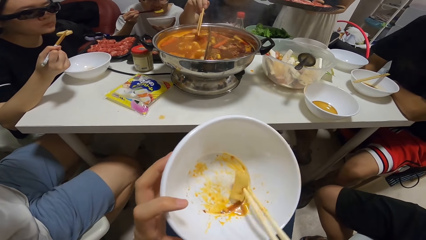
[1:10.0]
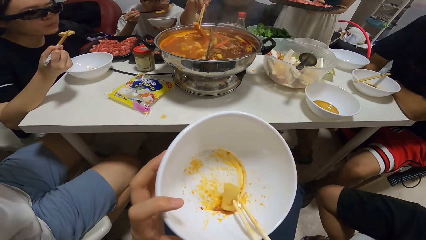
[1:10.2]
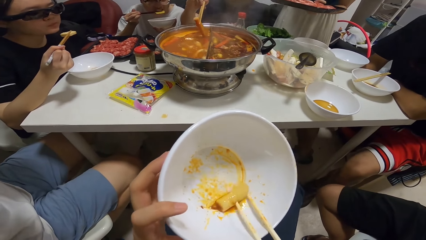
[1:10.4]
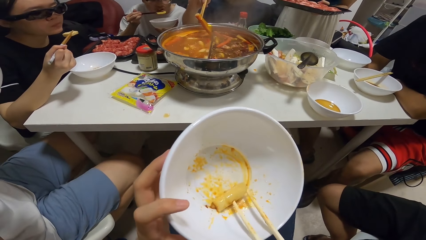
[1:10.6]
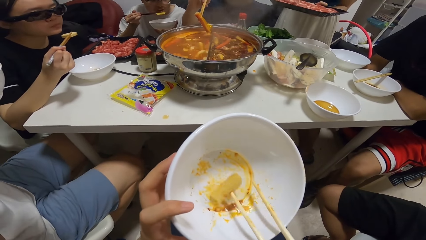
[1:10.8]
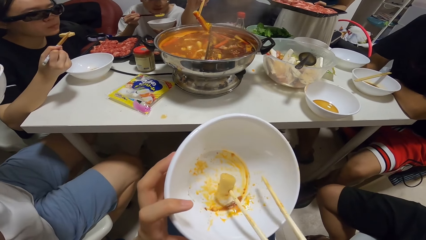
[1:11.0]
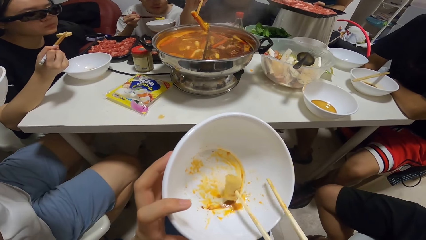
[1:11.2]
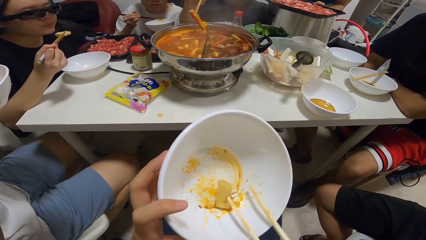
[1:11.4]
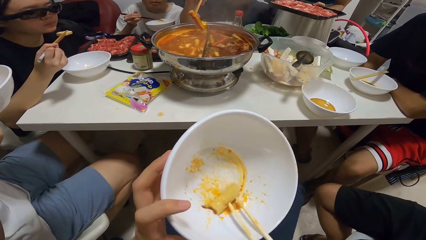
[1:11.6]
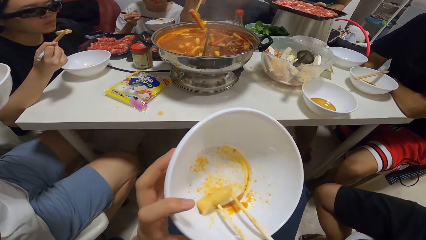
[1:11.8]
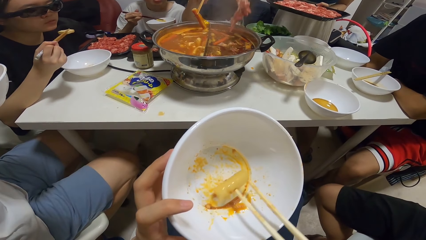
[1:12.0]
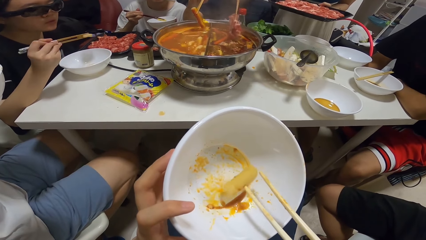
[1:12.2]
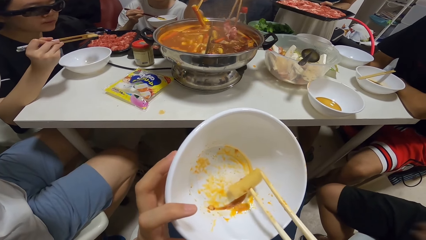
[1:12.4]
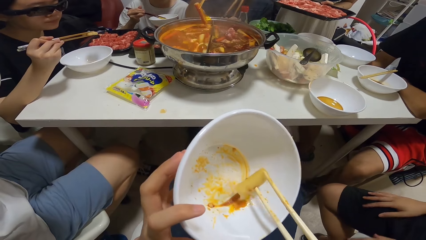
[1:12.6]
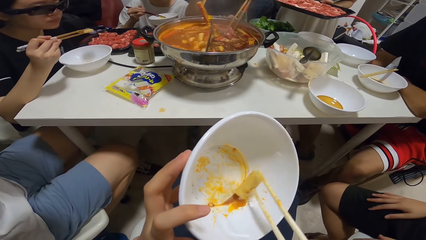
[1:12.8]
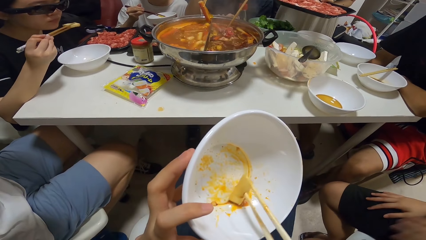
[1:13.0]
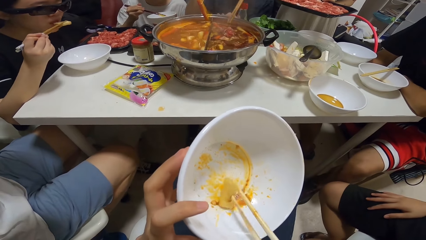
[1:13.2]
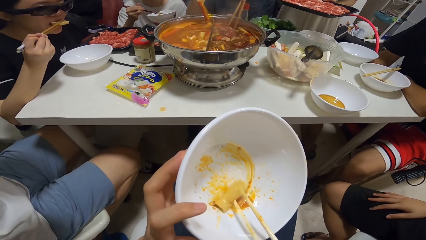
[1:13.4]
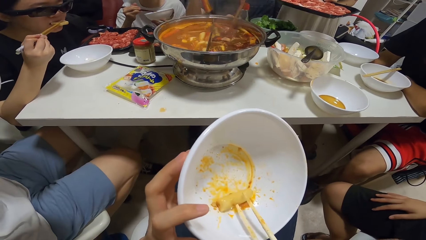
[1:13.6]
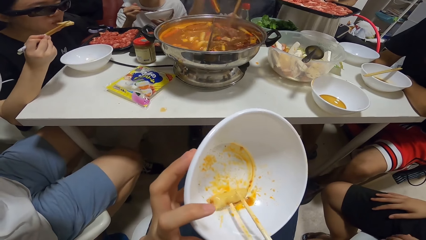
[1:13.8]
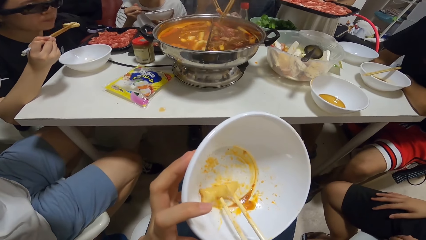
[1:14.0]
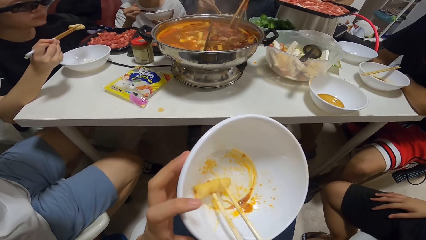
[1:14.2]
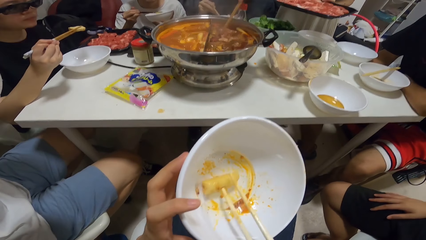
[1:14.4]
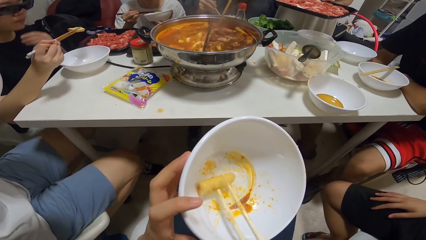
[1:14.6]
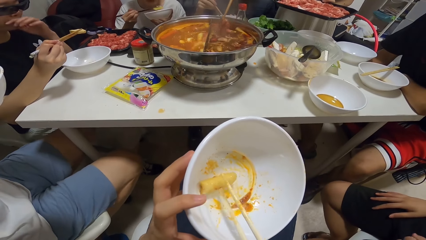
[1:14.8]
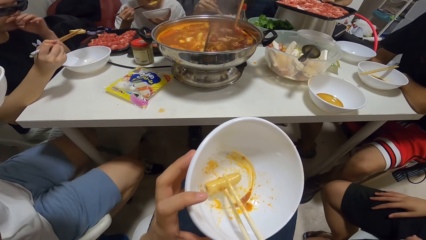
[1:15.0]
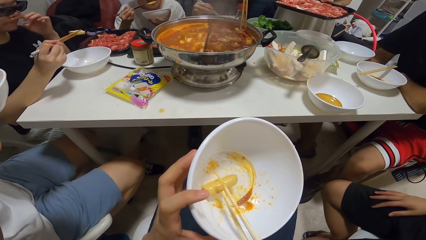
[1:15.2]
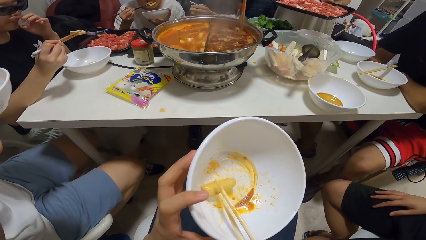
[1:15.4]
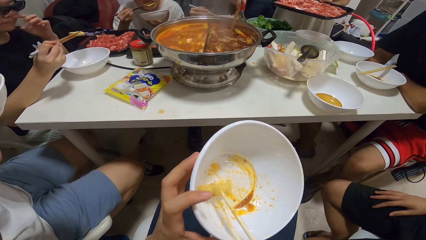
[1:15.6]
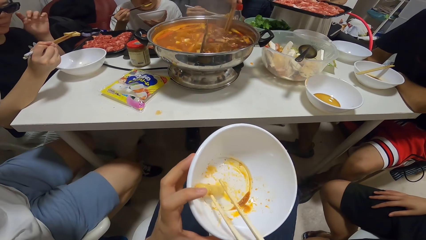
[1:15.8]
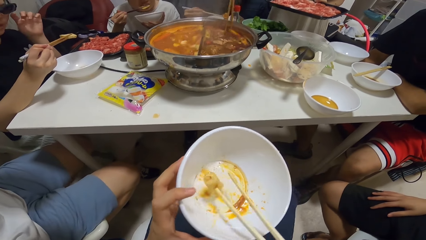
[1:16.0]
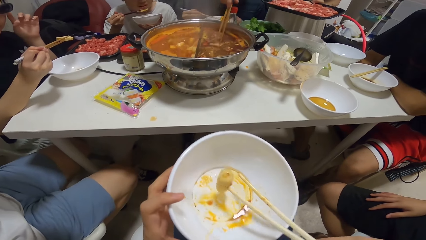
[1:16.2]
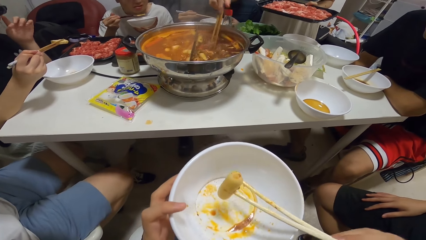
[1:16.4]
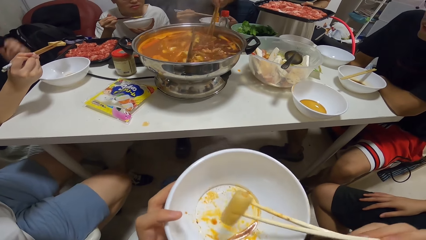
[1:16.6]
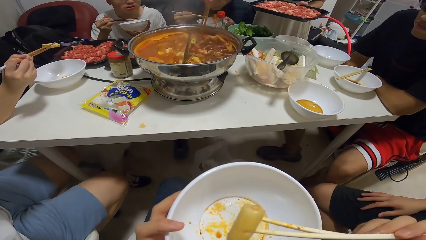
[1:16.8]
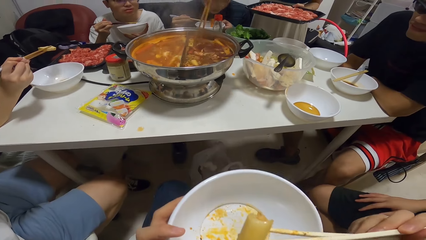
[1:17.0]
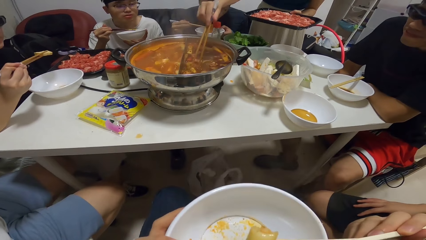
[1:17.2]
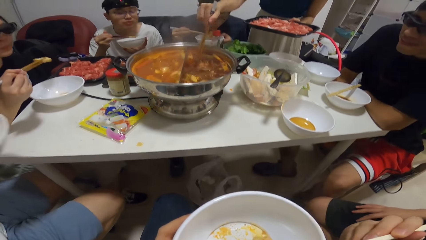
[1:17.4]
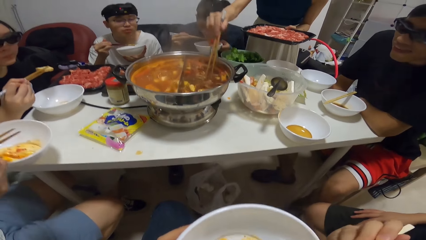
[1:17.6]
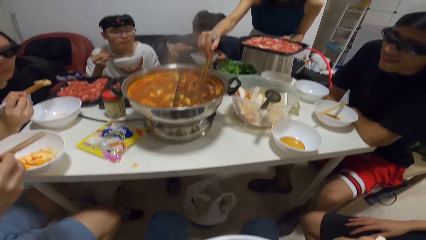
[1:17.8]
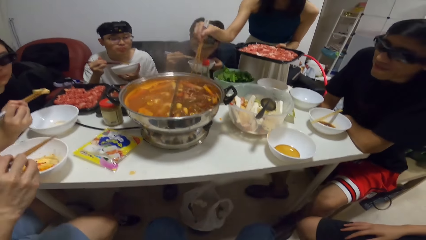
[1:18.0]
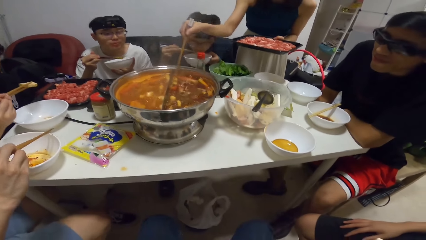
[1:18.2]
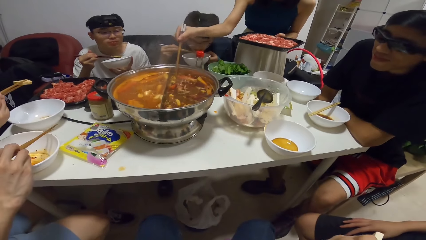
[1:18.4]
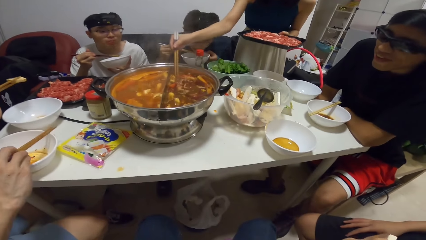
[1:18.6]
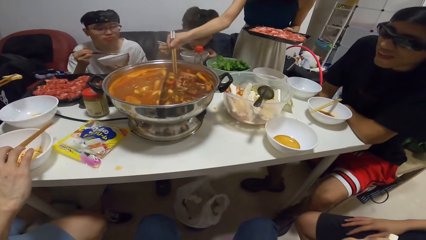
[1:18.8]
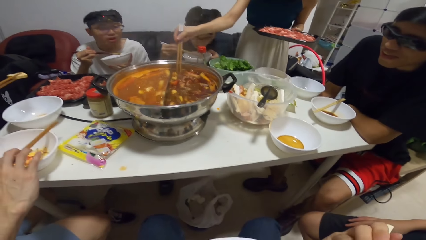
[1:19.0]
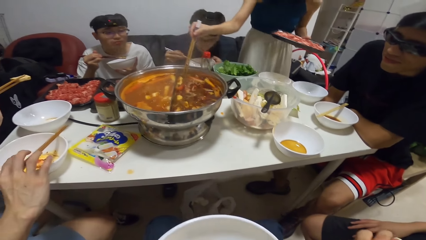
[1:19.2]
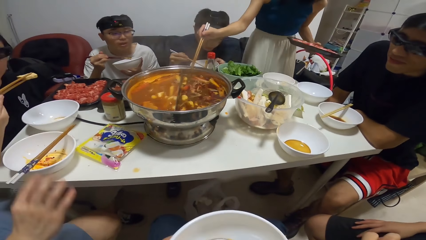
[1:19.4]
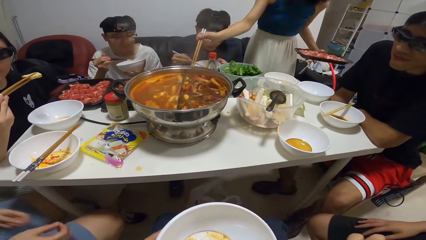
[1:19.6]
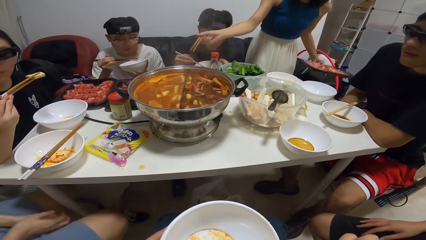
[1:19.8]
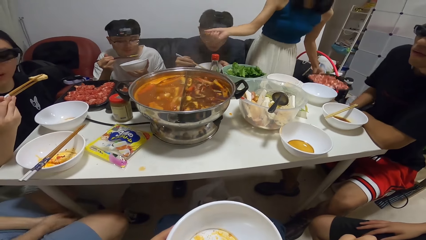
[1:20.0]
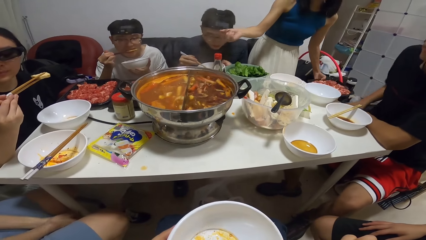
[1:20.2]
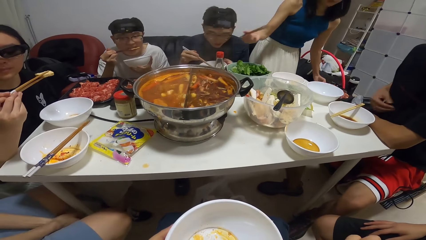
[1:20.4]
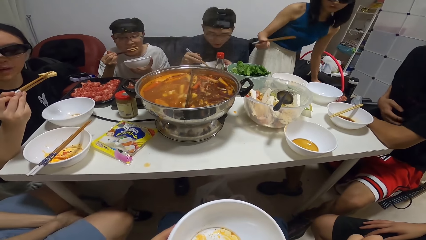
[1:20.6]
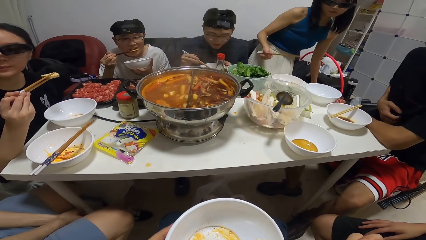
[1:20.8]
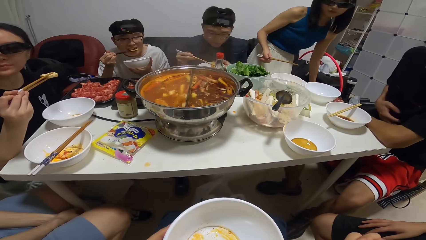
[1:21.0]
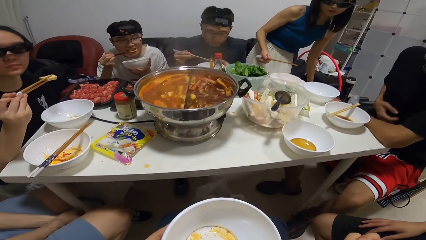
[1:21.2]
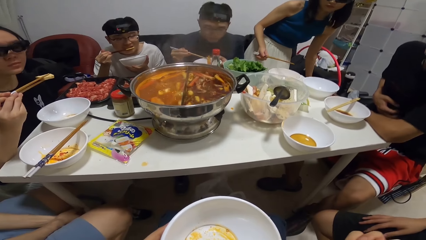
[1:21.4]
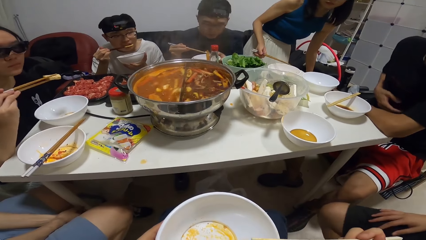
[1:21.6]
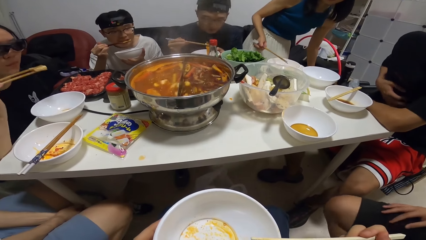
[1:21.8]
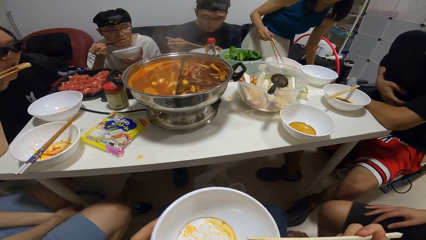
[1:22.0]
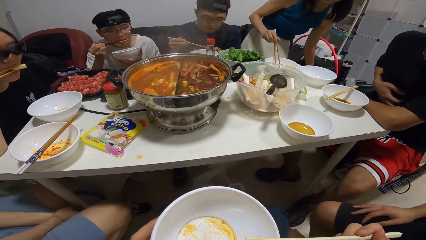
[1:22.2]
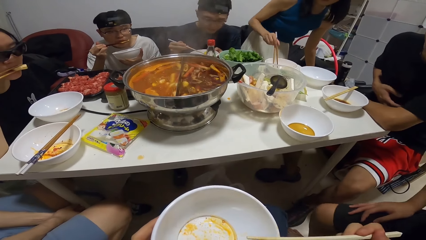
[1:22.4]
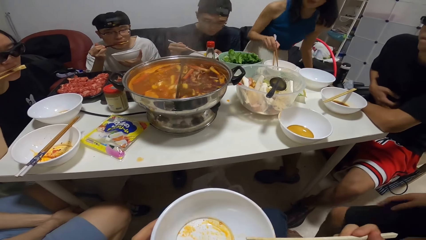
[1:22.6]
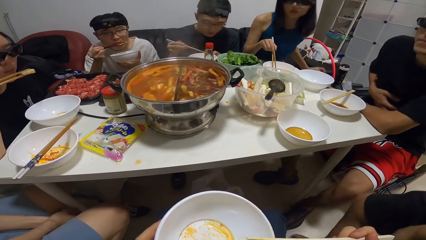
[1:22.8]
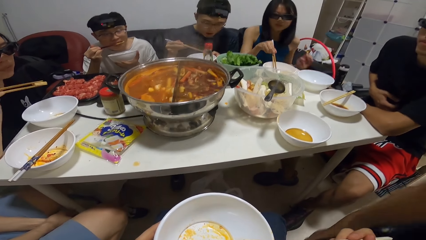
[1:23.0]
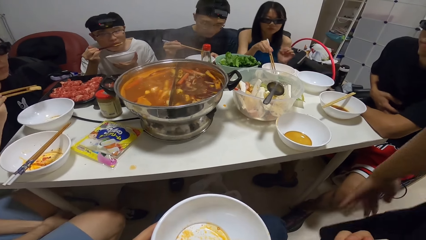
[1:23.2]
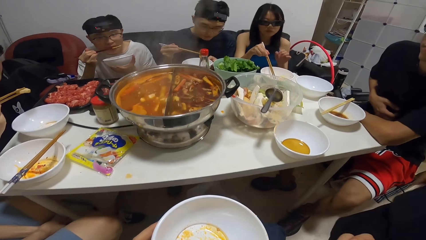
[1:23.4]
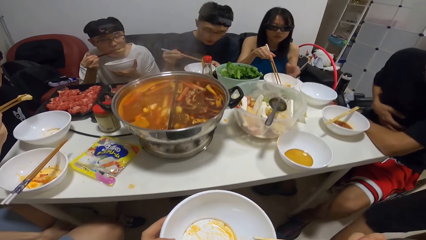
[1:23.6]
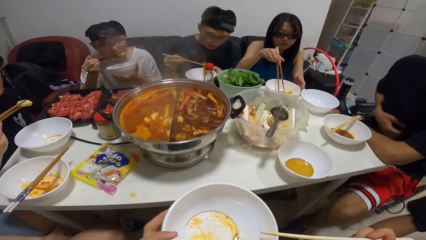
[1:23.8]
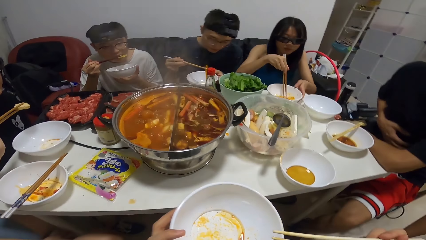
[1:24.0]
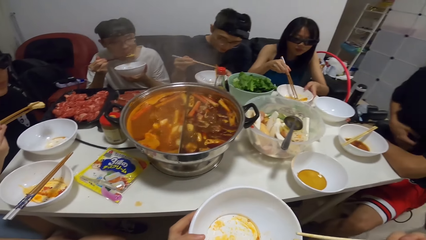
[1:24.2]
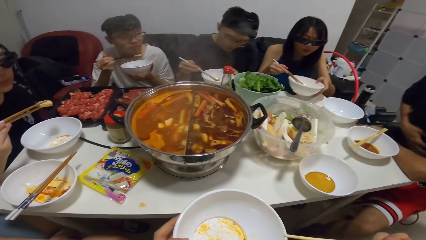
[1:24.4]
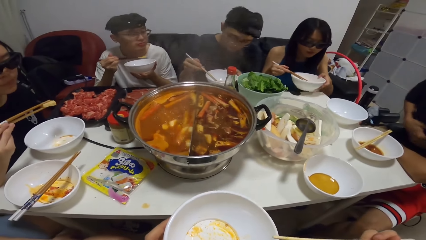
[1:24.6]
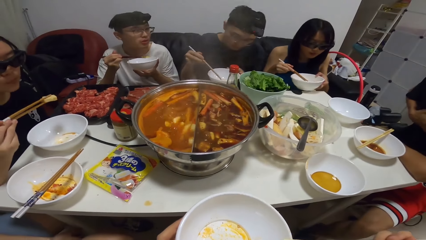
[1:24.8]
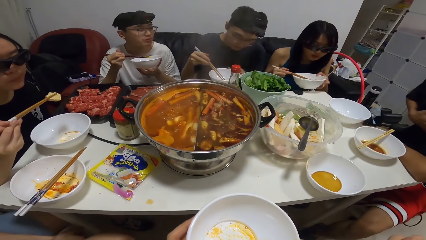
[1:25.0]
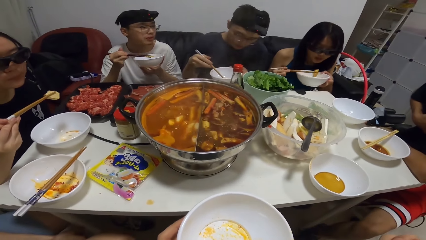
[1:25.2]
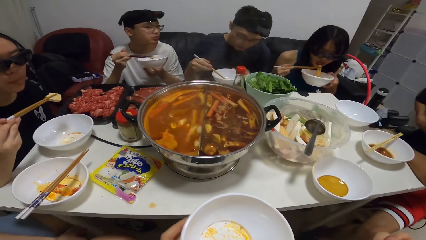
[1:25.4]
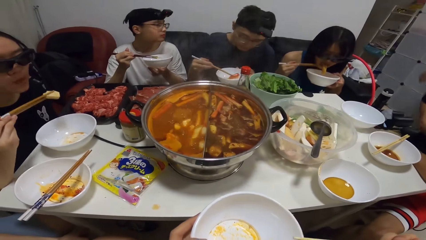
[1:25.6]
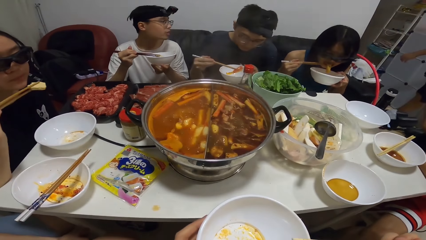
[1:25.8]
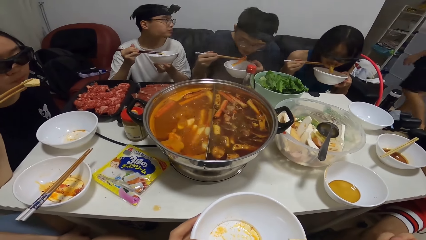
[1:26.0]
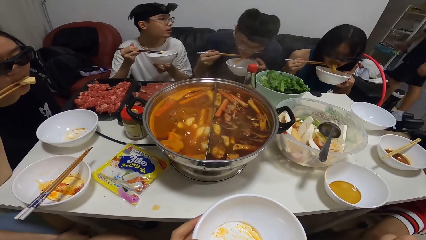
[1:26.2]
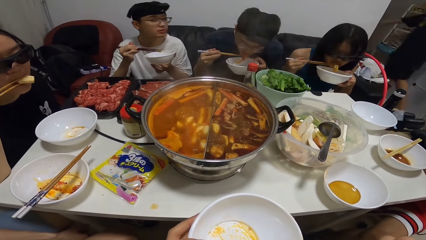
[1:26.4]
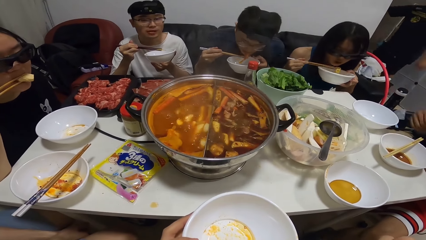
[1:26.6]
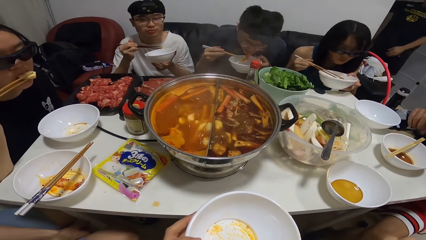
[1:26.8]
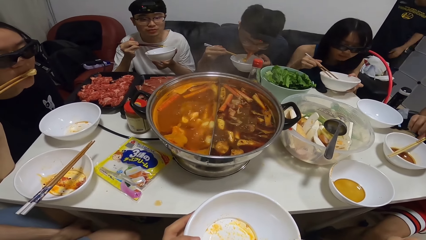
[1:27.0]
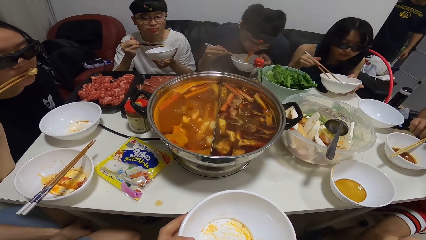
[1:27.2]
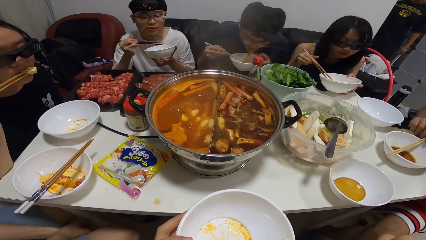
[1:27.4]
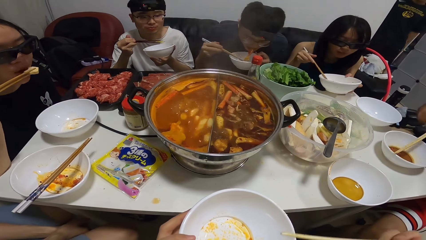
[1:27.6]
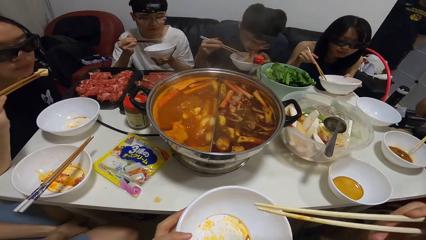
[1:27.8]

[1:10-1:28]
A man serves his meal from the pot with chopsticks in his right hand. The camera wearer eats with chopsticks. Another man drops his chopsticks on the plate on the table. A woman drops the tray in her right hand. Another man walks past the camera wearer.
